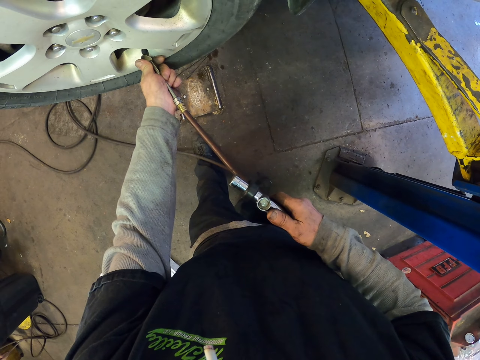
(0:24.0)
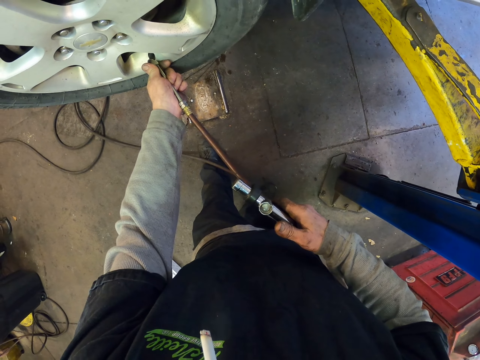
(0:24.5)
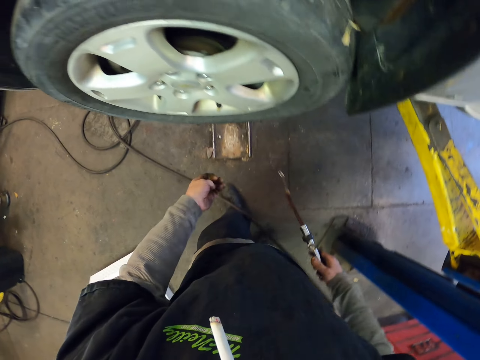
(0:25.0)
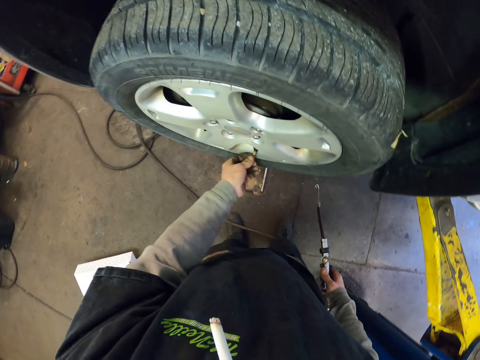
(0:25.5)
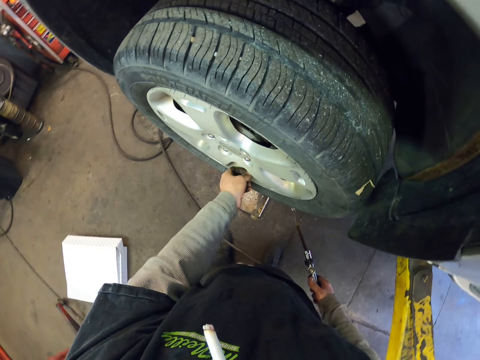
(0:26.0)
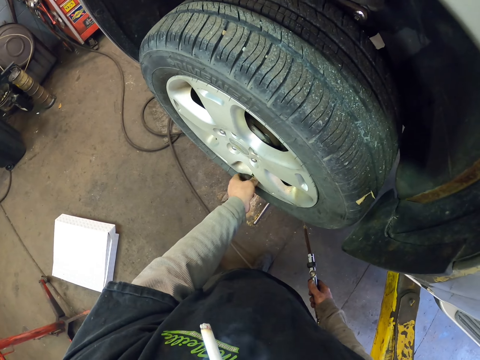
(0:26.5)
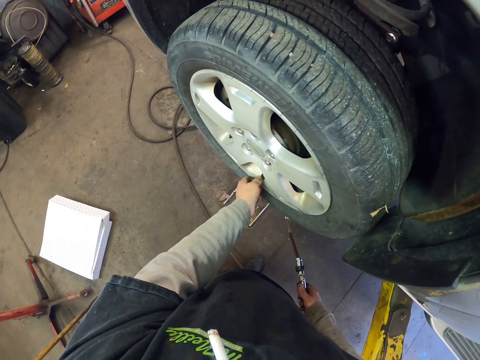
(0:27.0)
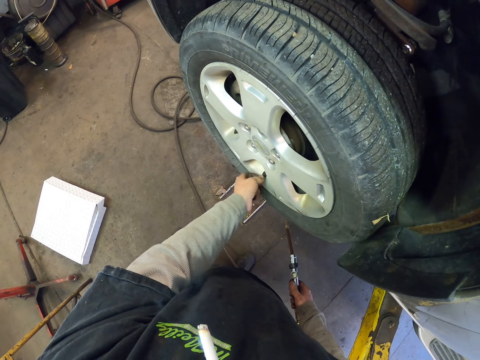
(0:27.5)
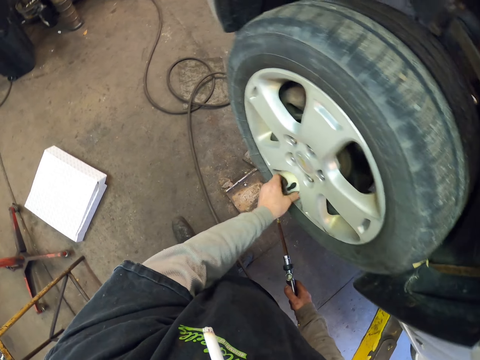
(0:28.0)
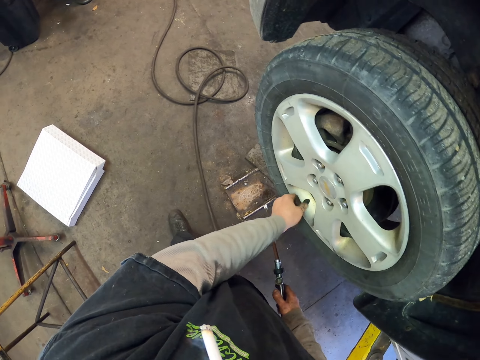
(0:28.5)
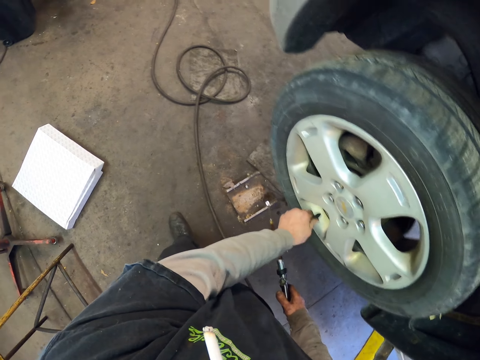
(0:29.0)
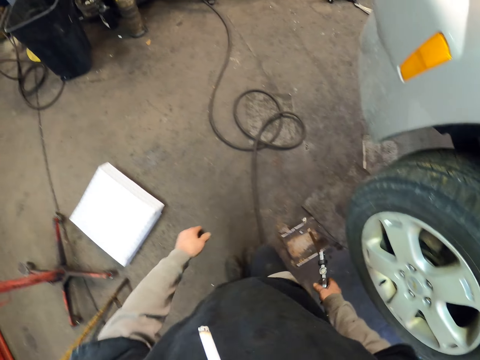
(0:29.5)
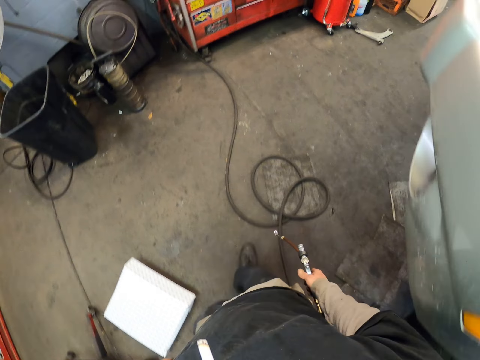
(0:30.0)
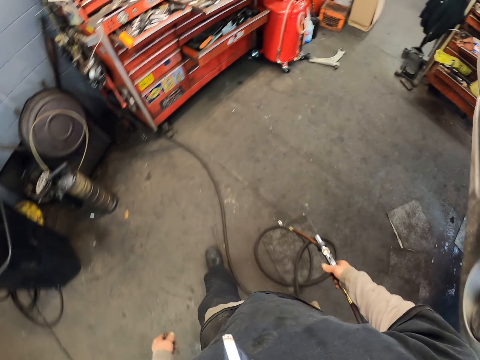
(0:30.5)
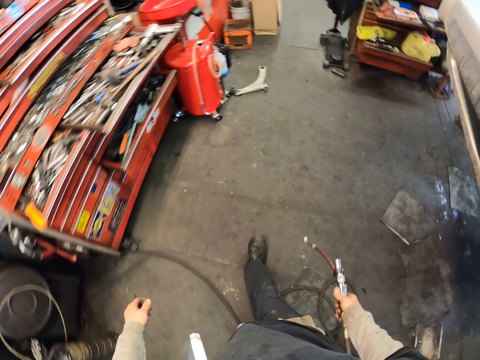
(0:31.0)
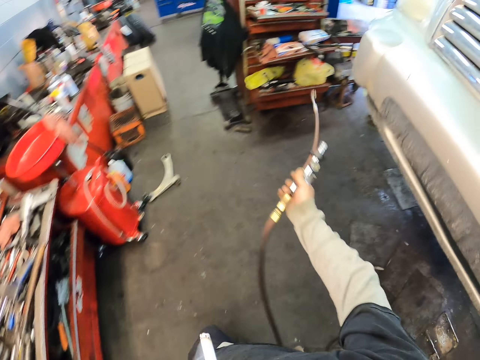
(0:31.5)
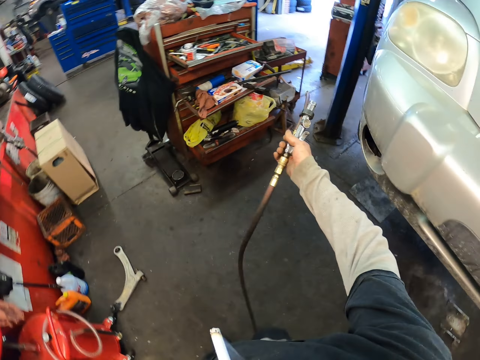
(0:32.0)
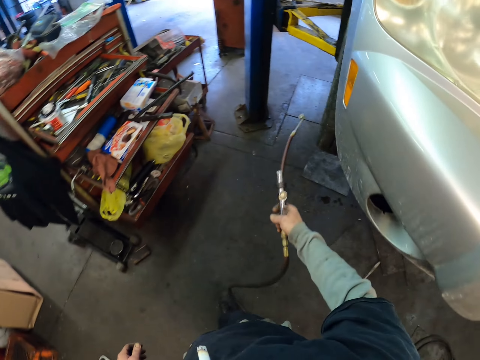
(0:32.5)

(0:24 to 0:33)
The camera wearer removes the tire inflator. They close the valve cover. They walk around the garage.

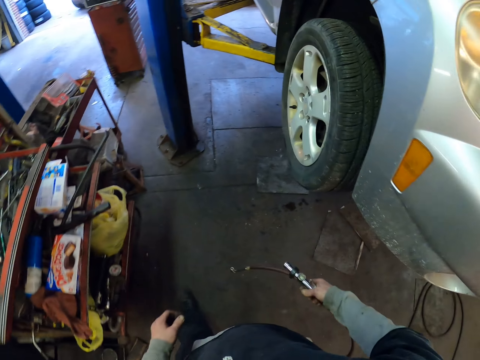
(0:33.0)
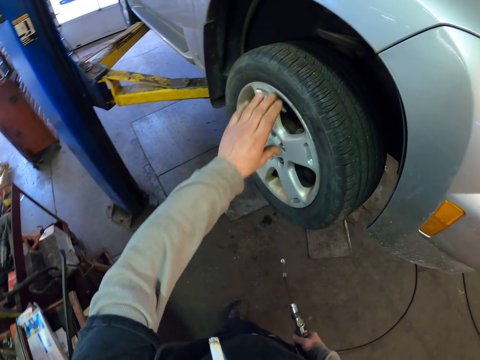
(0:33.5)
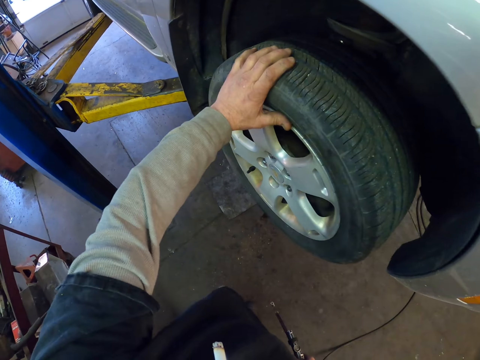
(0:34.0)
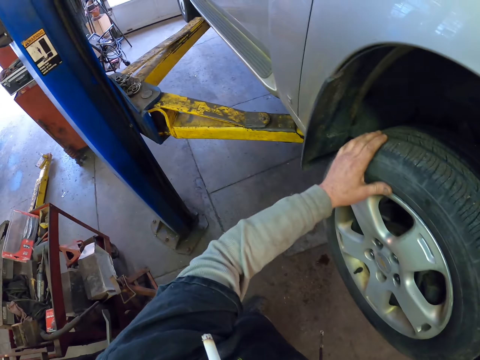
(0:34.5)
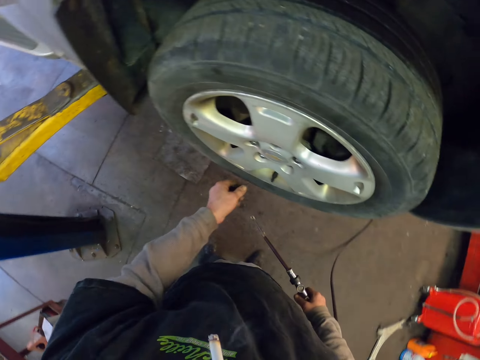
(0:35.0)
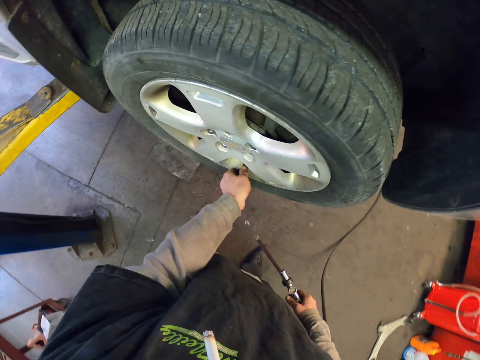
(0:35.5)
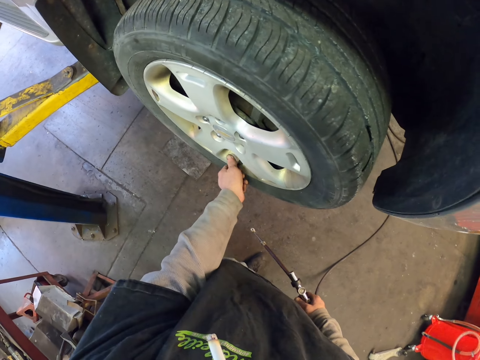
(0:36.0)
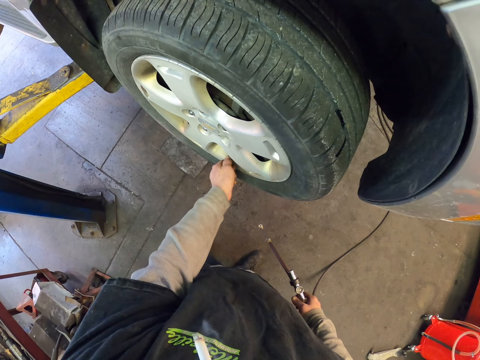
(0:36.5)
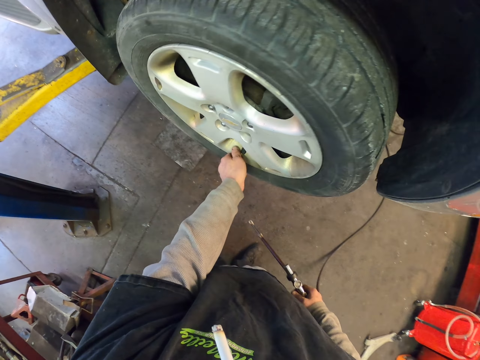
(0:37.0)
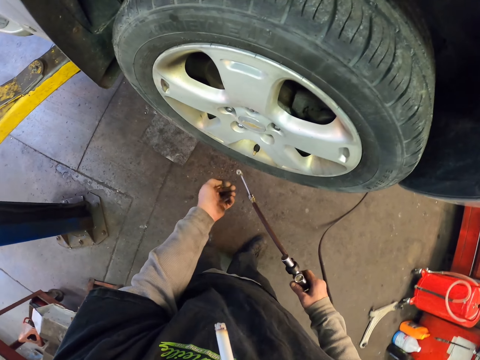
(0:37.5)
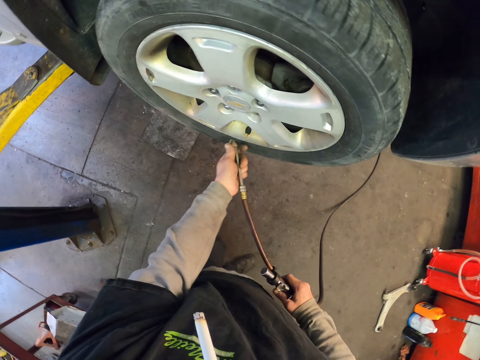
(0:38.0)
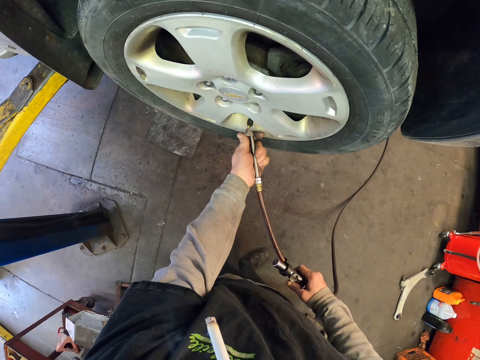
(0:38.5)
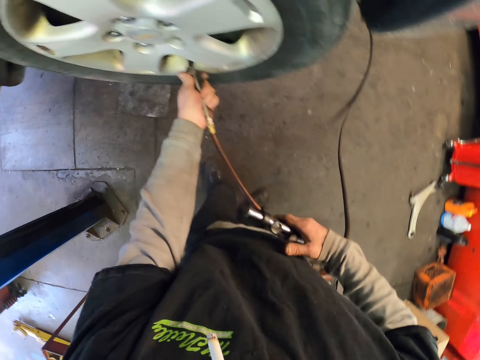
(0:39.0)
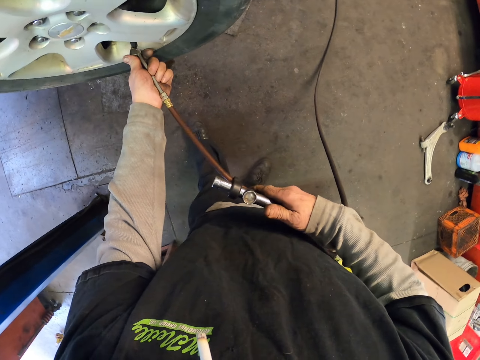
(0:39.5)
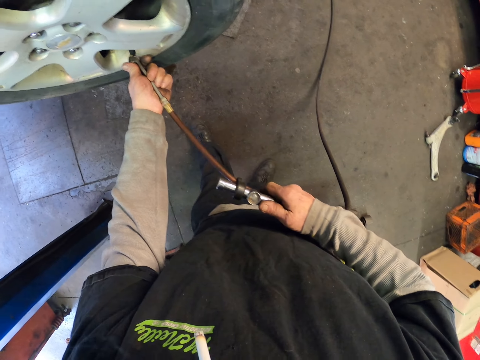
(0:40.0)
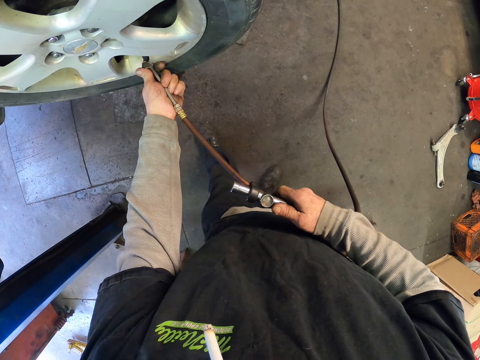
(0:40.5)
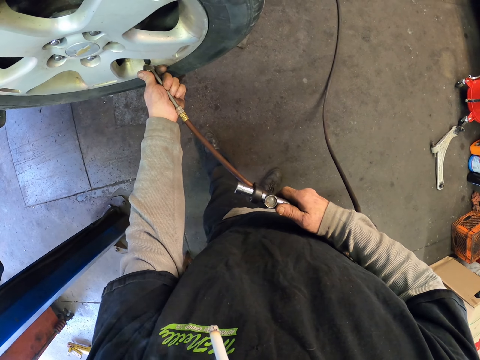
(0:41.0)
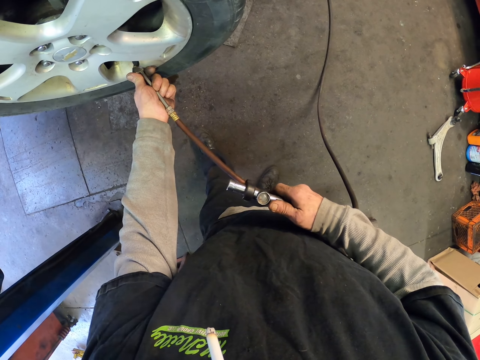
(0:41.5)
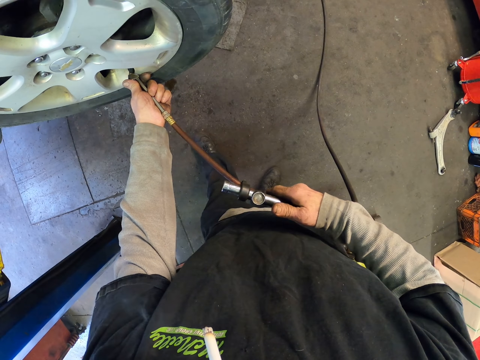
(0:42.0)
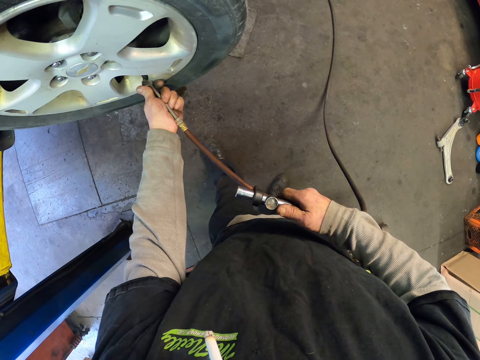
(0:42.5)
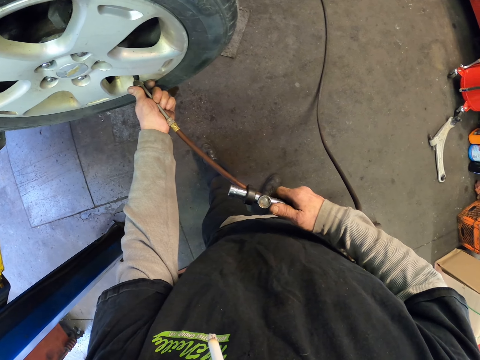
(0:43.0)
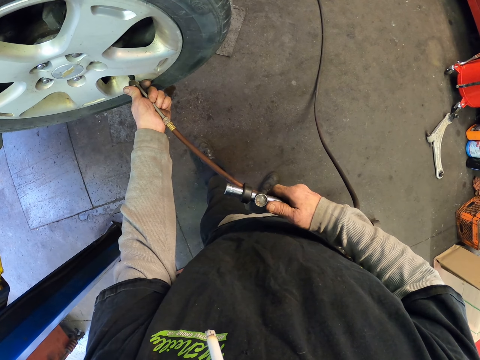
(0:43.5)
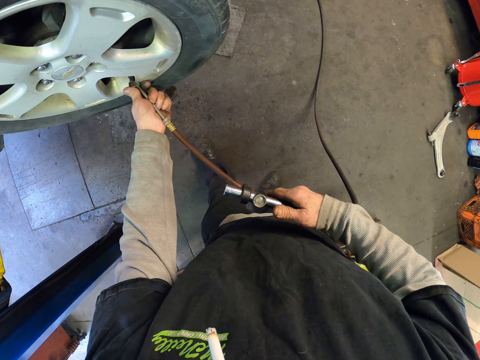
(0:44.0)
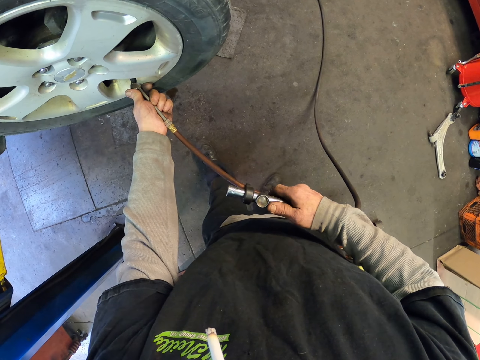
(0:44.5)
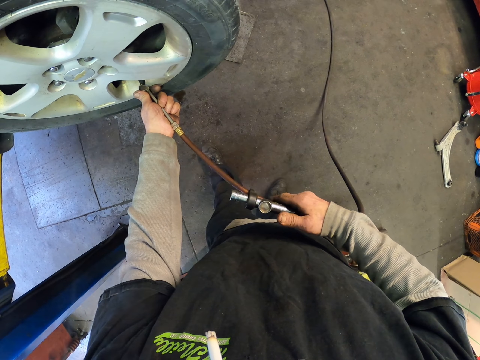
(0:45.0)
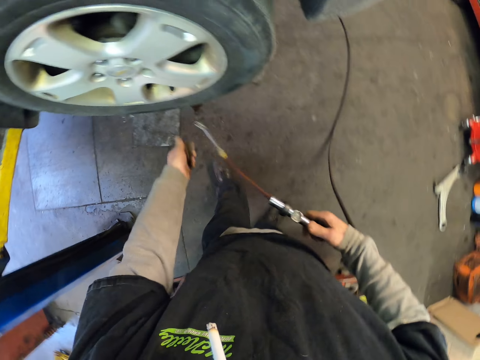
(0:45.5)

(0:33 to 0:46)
The camera wearer rolls a tire. He holds another tire with his left hand. He opens the valve cover. He connects the electric pump in the valve. He fills the air in the tire with an electric air pump.

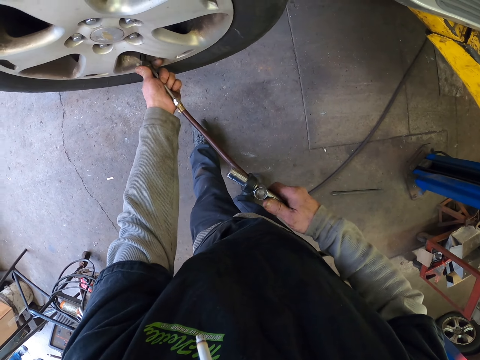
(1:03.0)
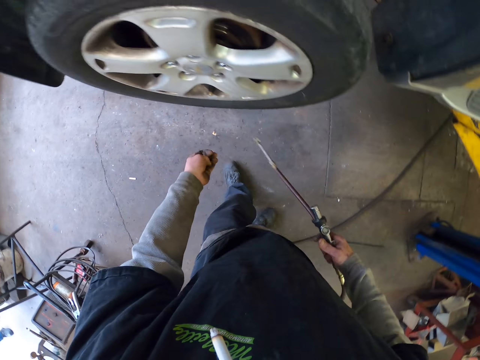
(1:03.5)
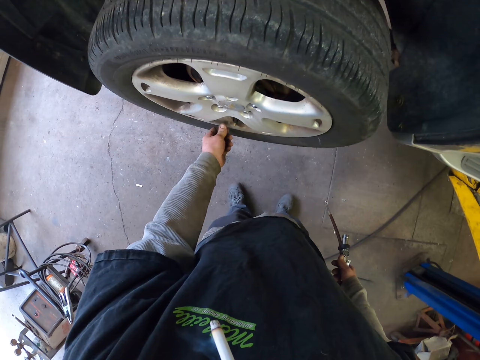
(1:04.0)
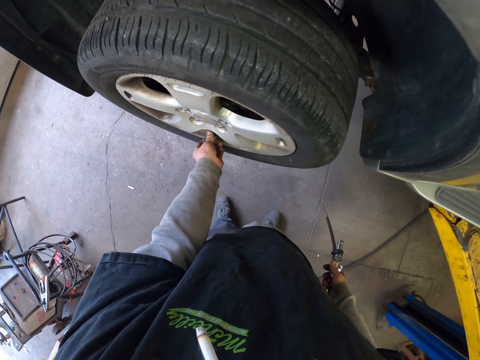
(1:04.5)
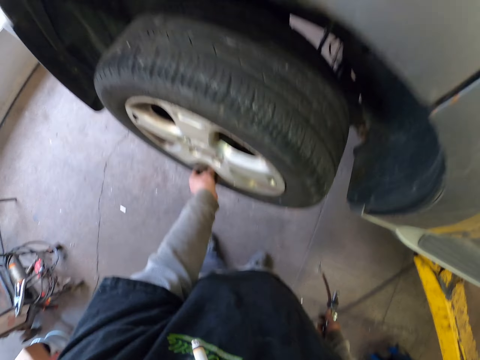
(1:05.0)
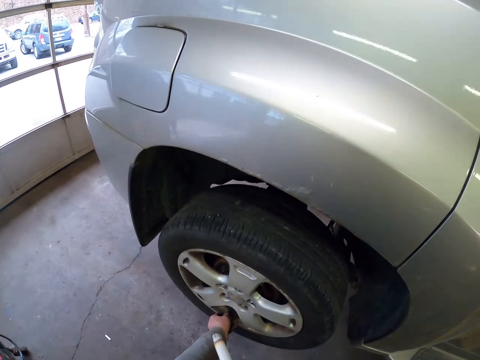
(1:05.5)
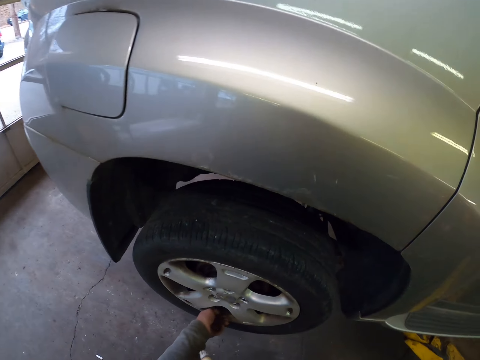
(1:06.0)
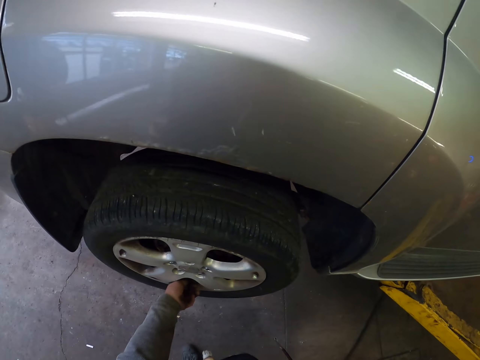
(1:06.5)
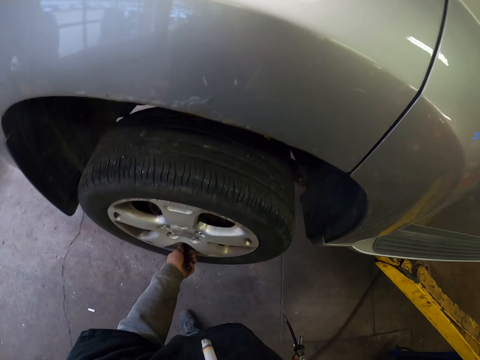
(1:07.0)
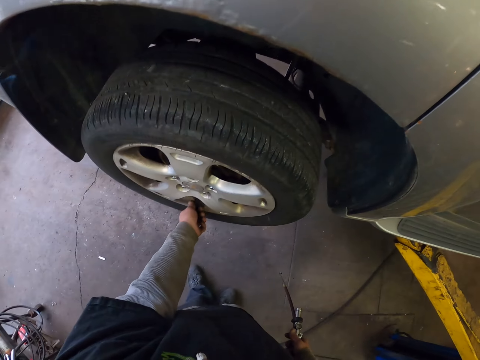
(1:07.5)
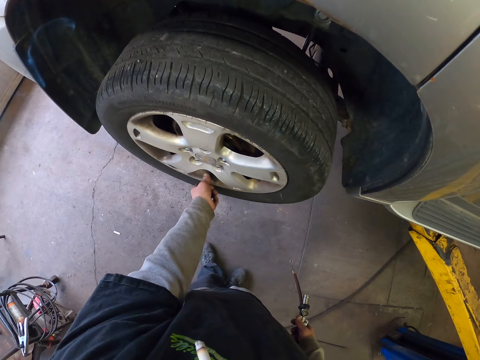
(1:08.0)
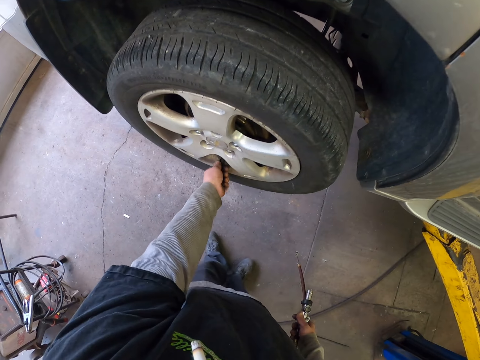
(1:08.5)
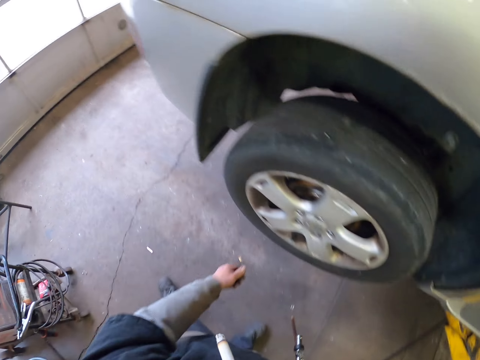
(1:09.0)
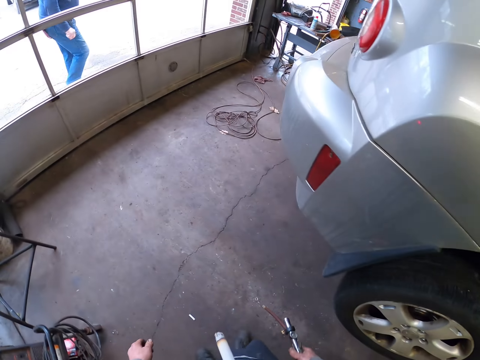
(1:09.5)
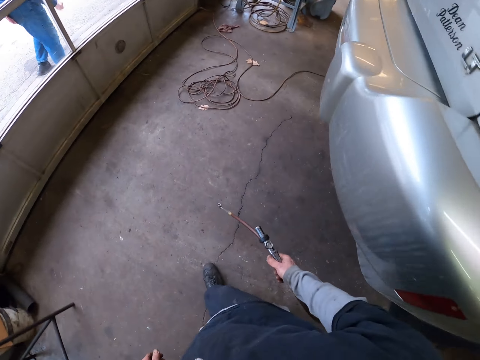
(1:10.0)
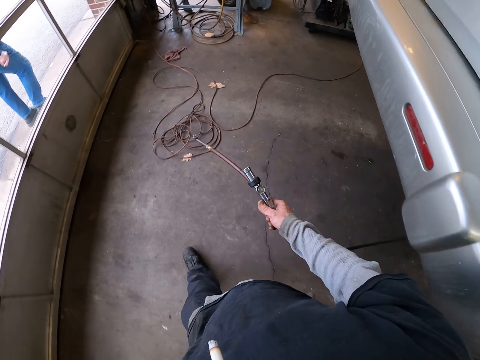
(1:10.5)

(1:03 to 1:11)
The camera wearer closes the valve cover. They walk around the garage.
